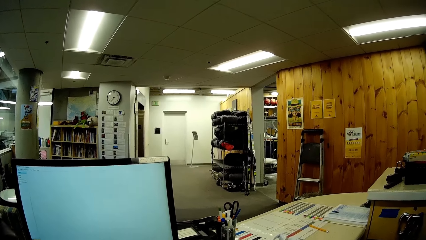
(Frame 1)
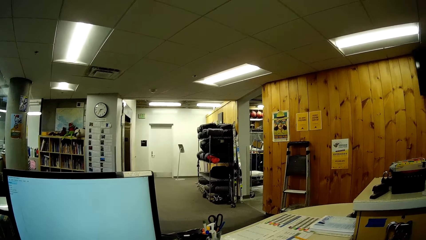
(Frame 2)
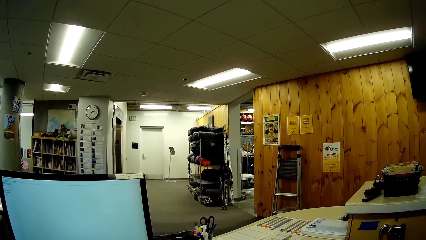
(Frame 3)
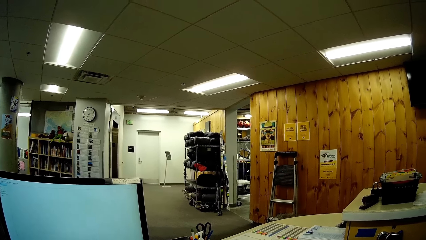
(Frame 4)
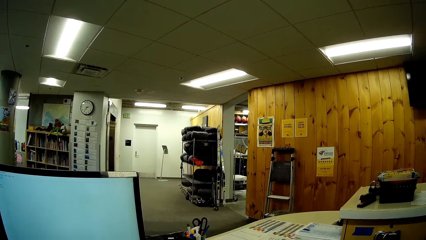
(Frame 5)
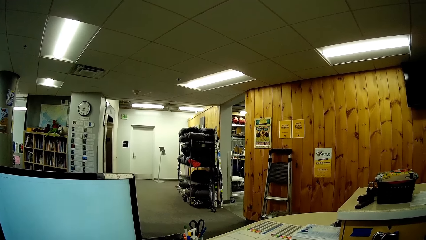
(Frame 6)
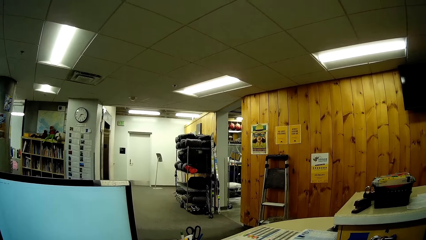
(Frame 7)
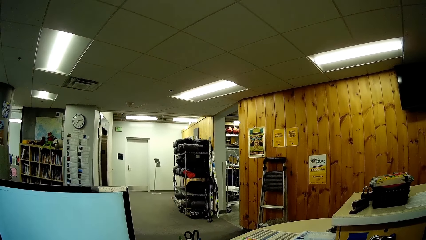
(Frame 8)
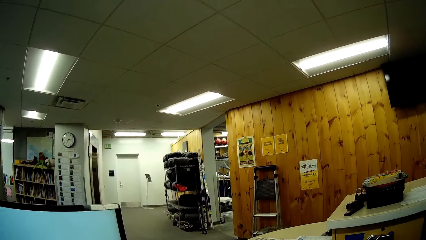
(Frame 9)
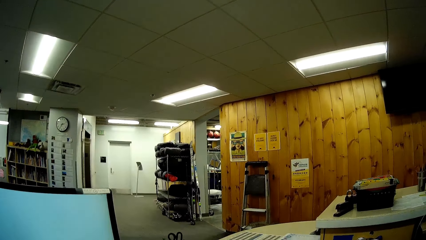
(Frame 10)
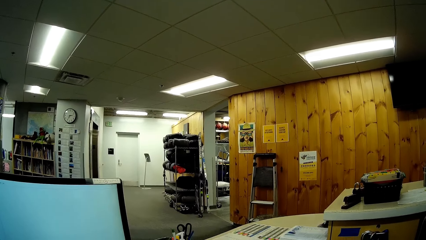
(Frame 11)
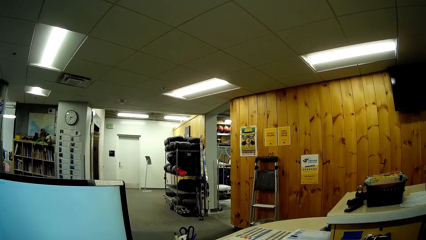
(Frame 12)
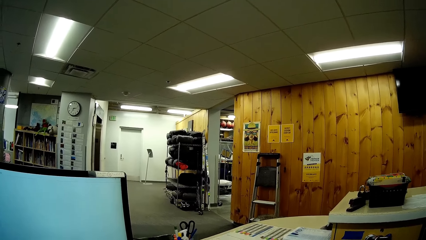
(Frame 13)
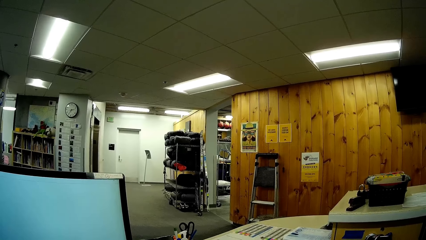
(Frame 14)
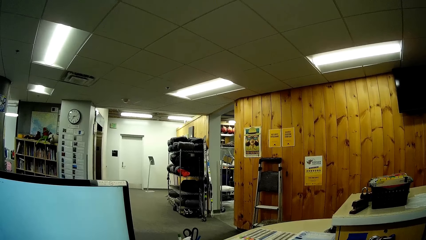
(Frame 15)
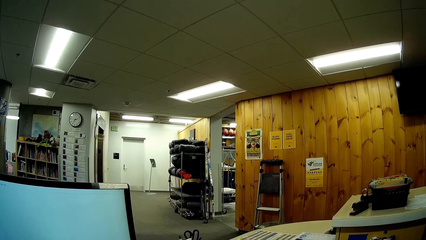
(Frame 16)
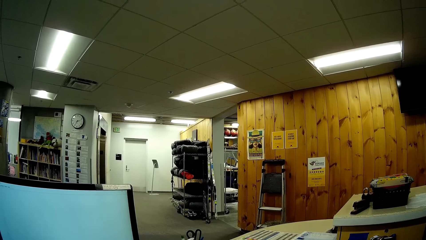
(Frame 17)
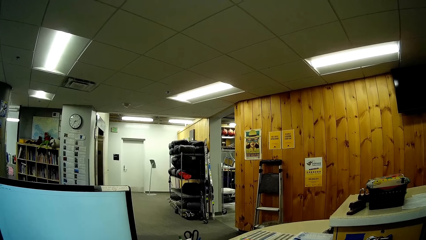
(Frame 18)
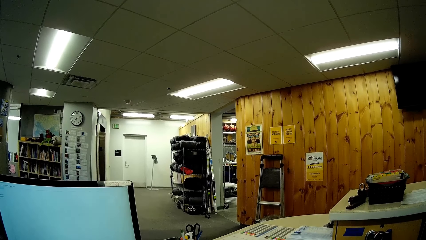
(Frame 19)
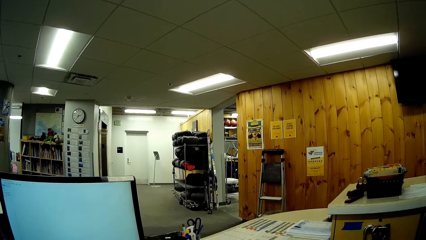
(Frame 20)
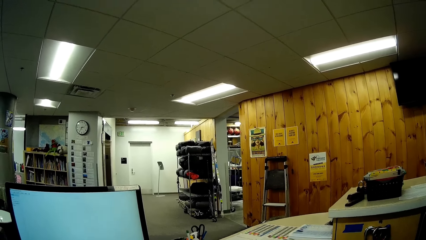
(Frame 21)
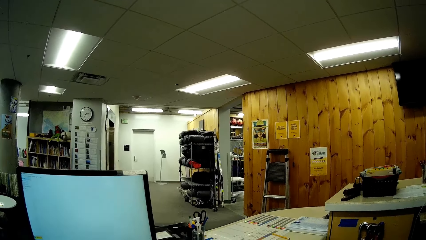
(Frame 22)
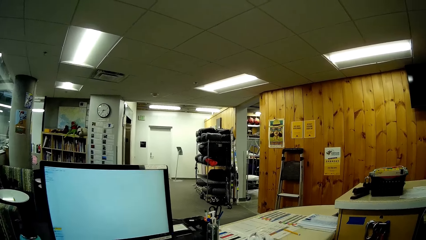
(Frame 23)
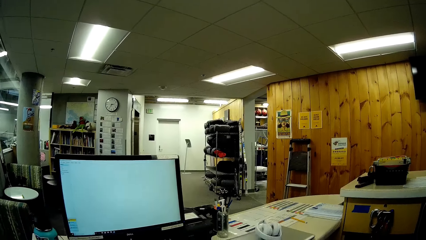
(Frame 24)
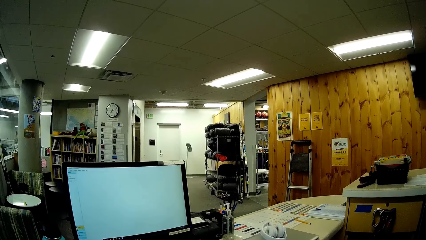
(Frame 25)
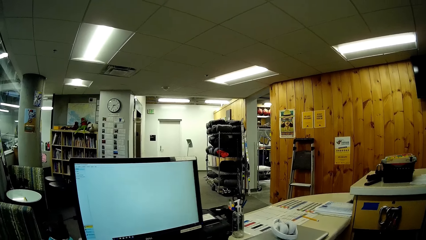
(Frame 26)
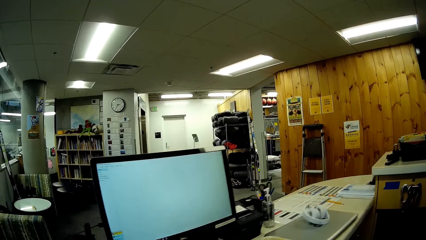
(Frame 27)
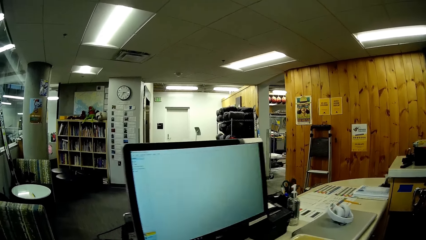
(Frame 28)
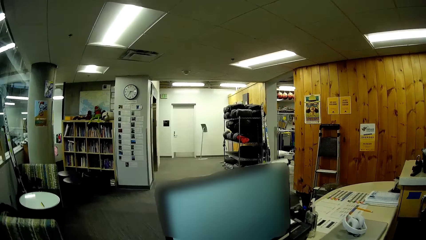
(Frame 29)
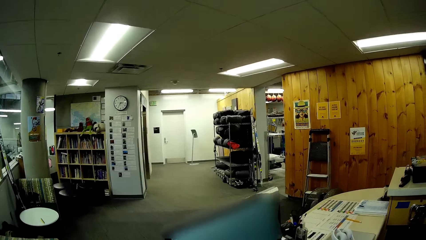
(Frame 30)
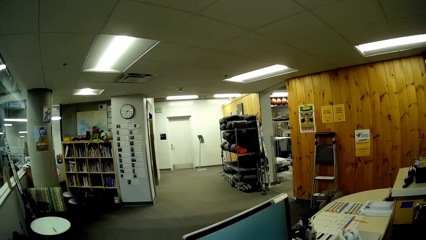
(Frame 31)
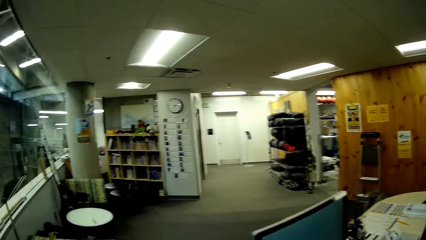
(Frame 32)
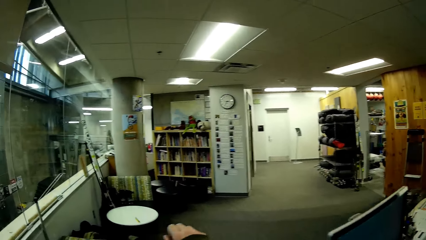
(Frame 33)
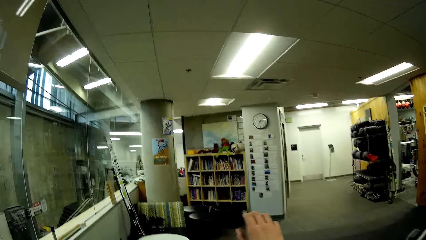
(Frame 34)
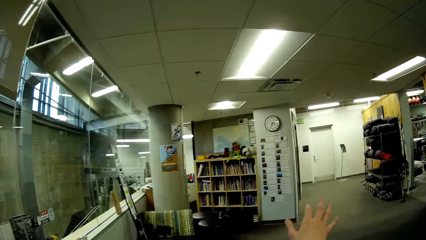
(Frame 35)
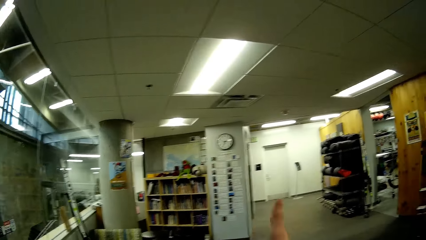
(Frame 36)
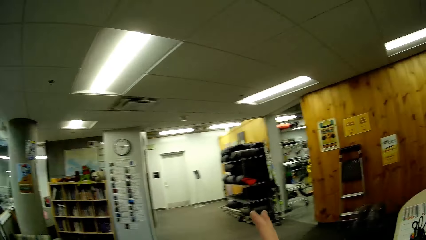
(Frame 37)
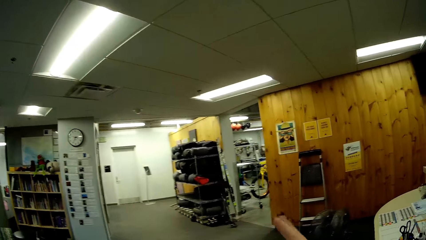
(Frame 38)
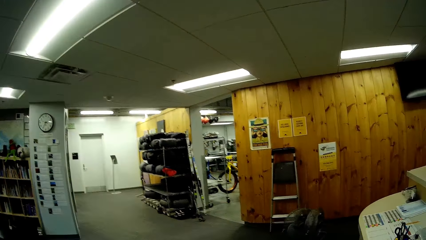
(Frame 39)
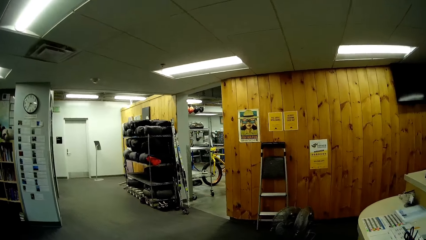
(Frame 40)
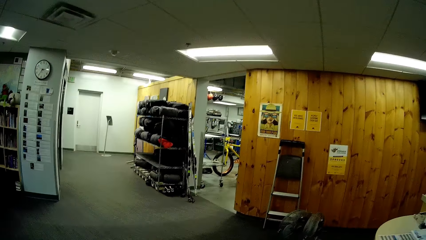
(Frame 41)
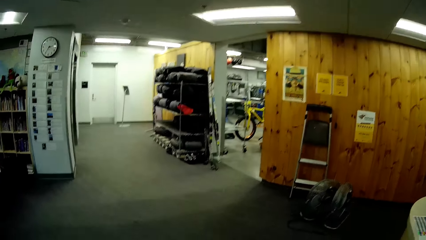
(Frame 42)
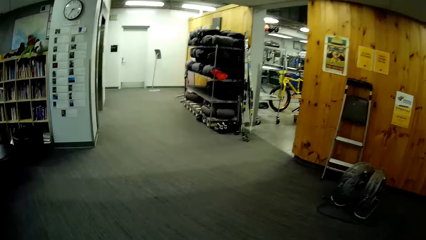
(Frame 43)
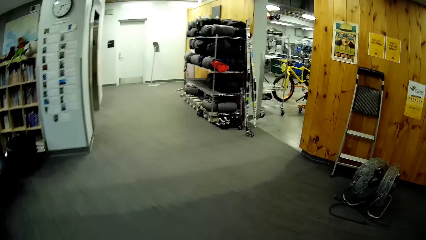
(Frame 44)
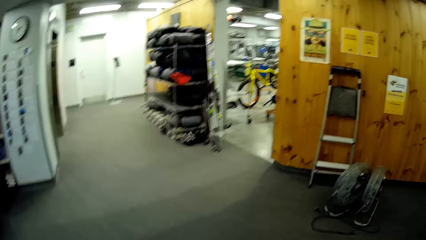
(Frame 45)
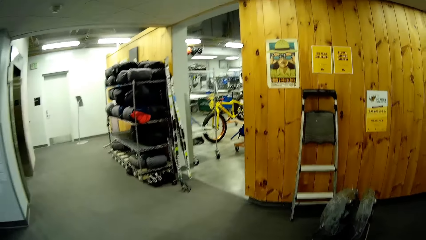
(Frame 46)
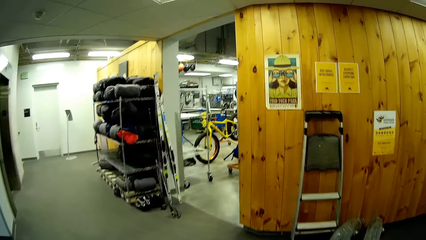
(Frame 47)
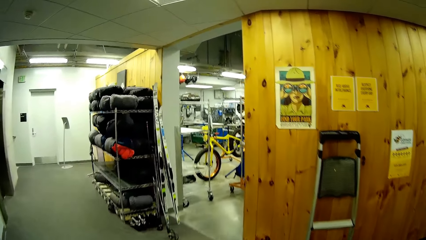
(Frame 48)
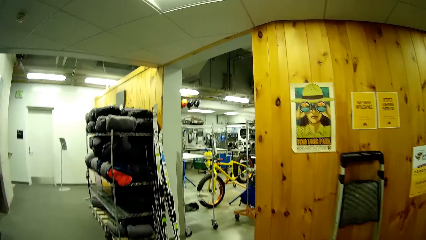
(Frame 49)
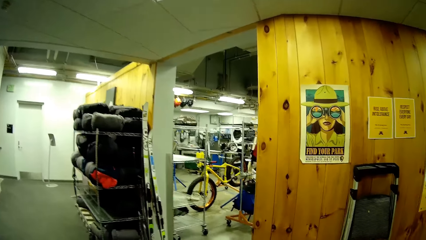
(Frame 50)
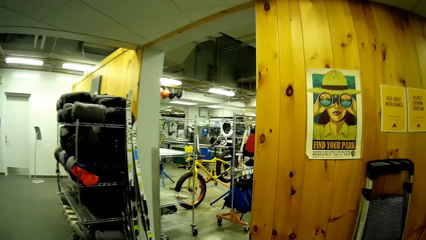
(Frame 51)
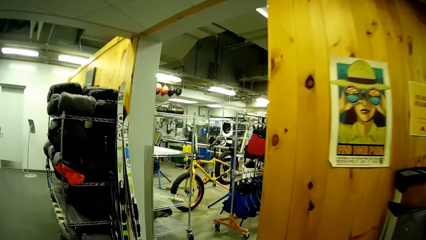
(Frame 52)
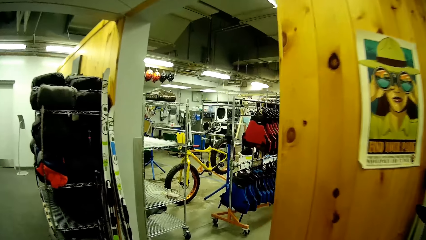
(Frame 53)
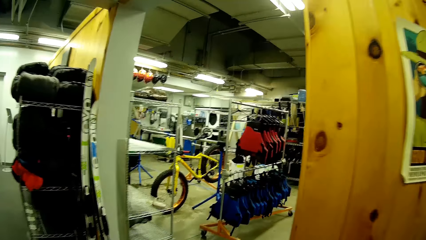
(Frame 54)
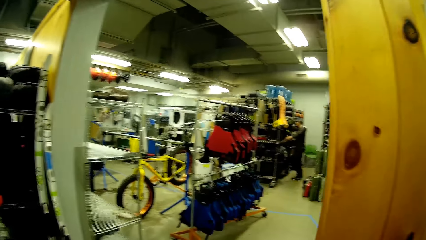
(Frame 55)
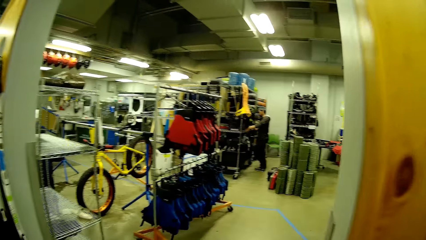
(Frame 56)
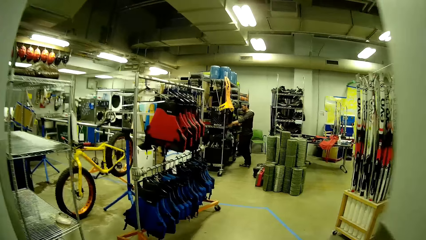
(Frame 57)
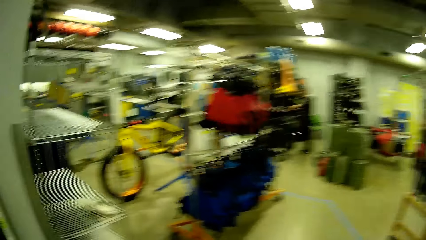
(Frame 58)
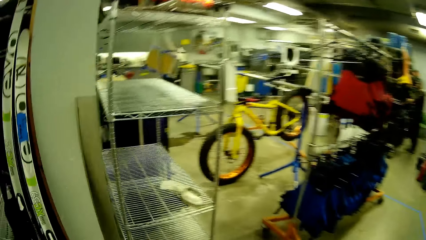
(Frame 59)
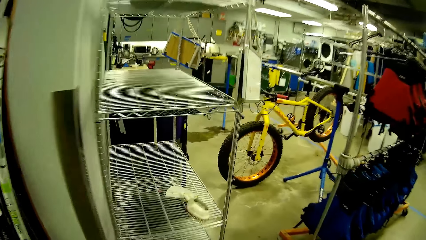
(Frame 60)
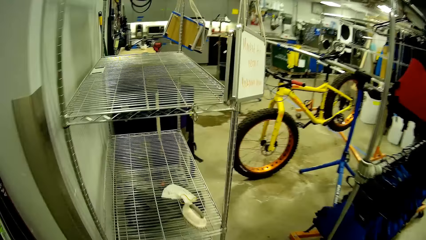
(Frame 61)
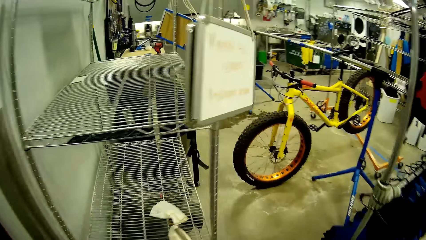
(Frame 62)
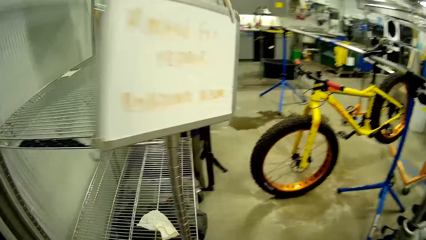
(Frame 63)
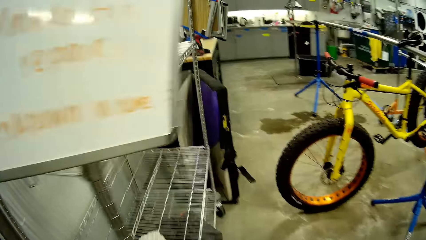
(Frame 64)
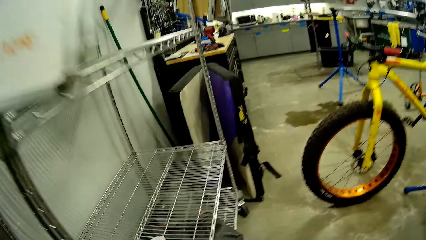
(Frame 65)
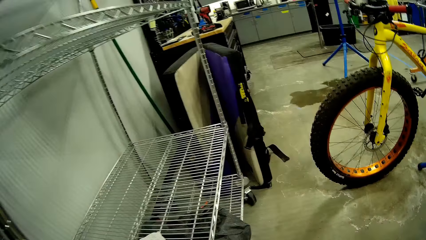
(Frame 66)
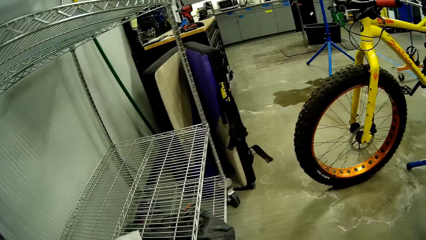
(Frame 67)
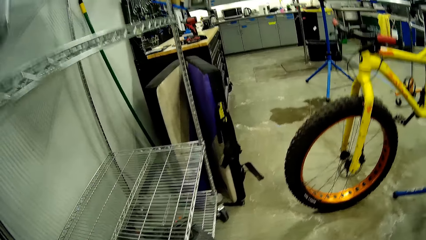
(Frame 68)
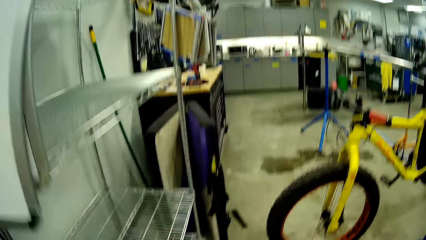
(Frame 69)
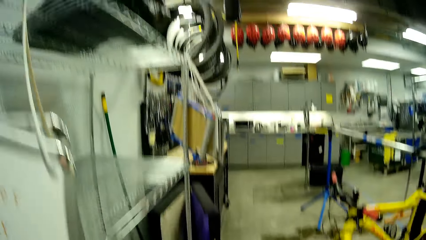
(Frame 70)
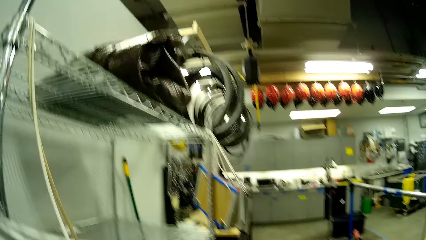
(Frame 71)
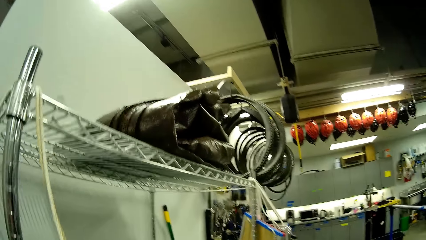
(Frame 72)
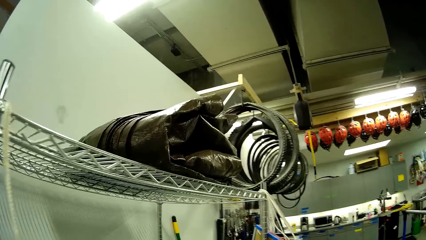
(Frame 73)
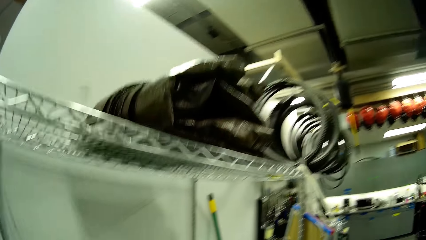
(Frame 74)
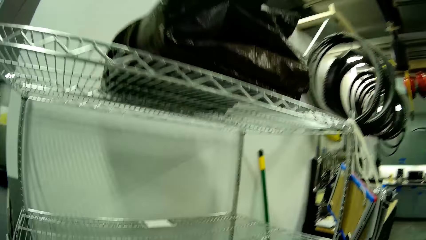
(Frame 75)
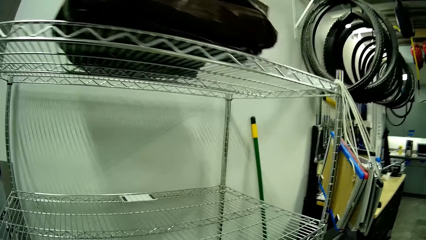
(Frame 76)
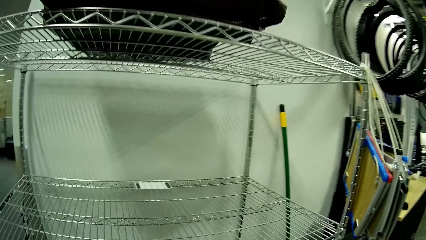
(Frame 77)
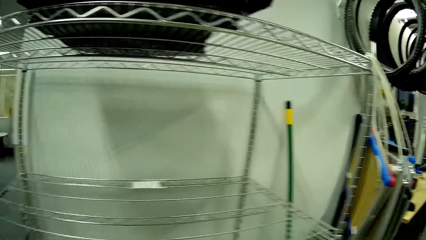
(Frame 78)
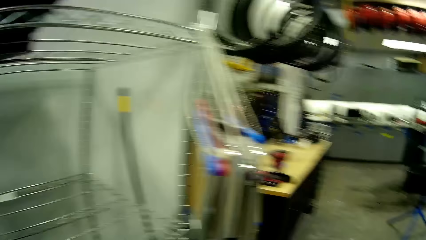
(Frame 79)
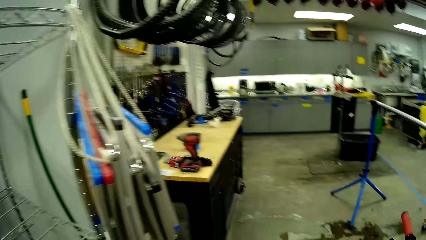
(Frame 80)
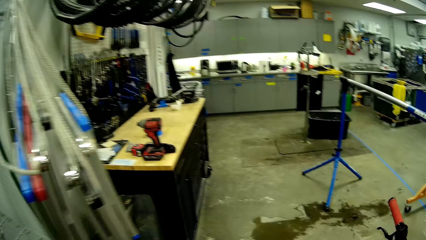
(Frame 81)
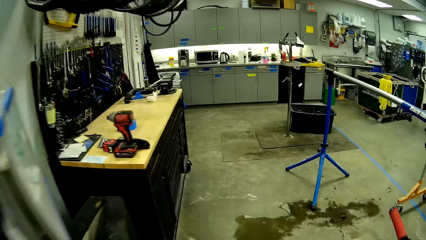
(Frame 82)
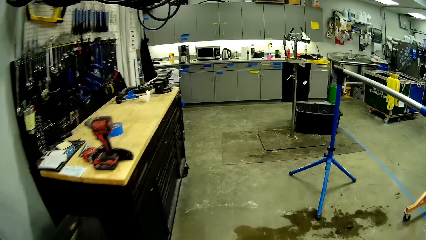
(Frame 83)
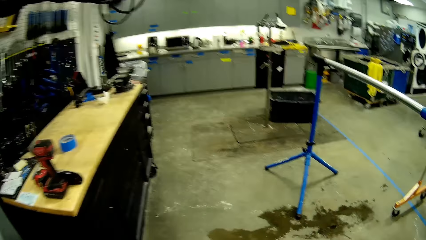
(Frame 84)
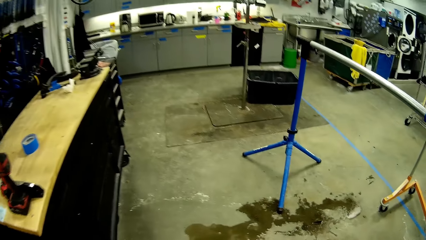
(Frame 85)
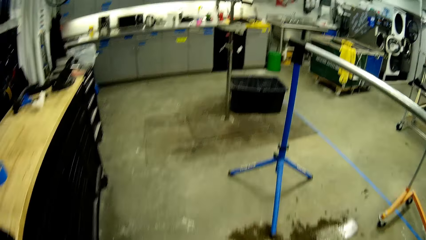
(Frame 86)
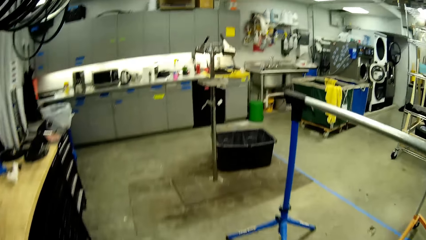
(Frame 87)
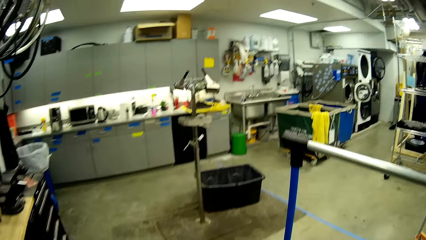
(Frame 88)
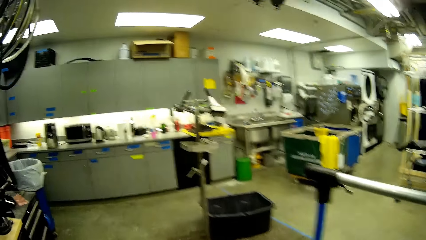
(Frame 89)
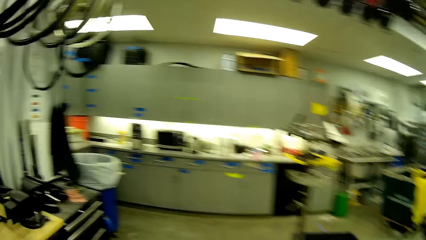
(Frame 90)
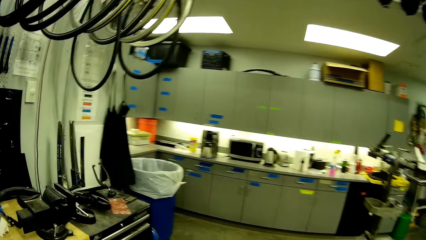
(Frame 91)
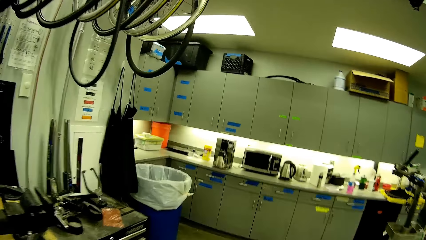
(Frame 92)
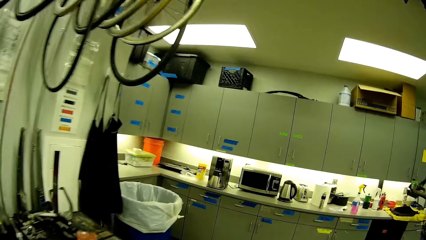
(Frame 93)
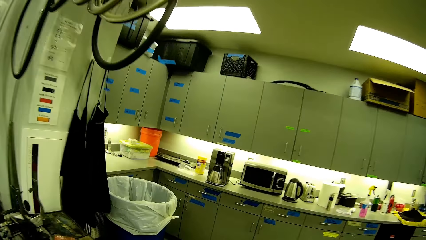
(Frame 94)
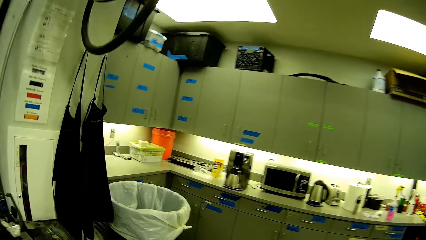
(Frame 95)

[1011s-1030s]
The camera wearer walks in the store. They walk in the store.
